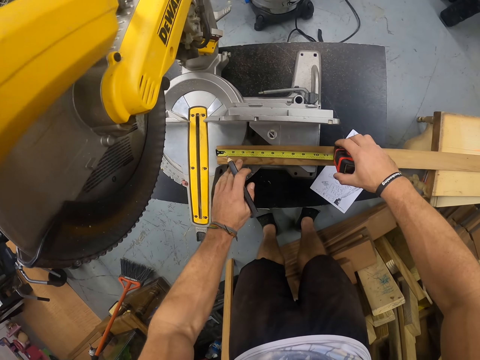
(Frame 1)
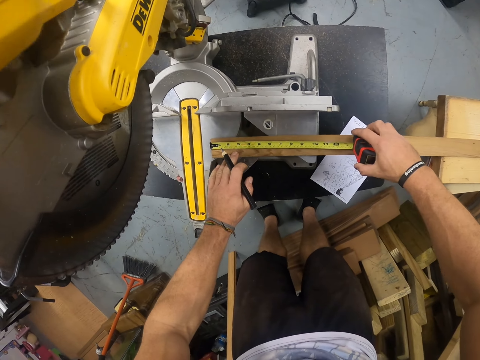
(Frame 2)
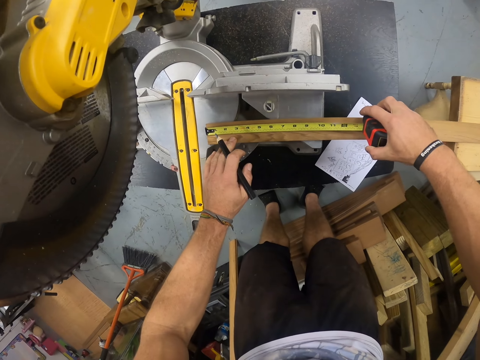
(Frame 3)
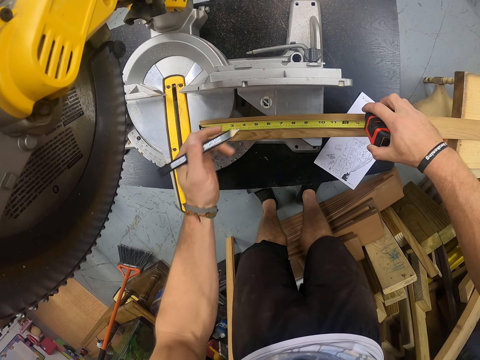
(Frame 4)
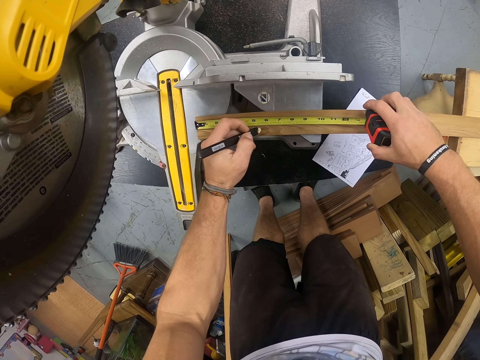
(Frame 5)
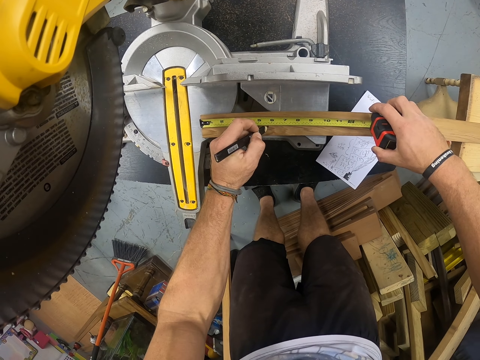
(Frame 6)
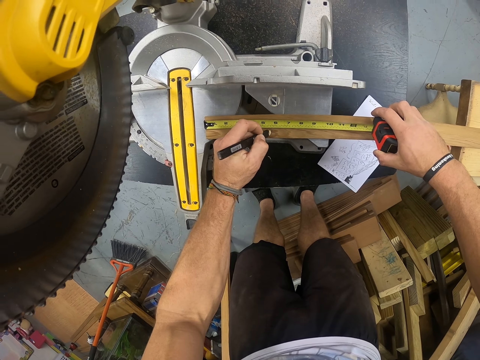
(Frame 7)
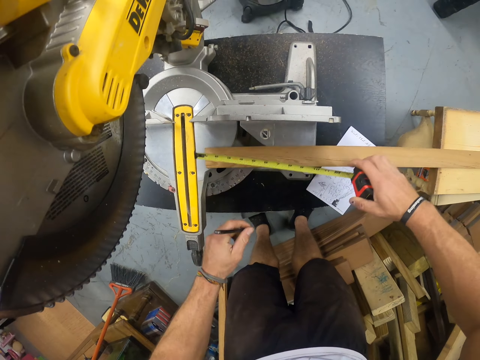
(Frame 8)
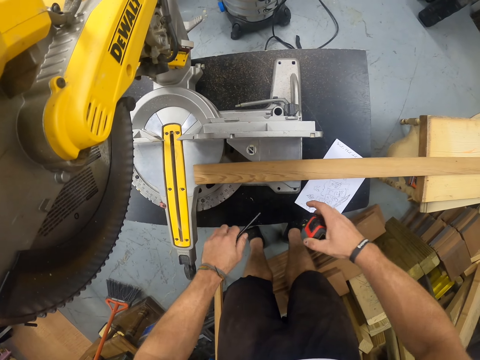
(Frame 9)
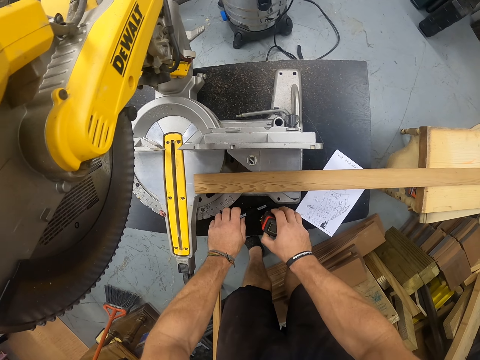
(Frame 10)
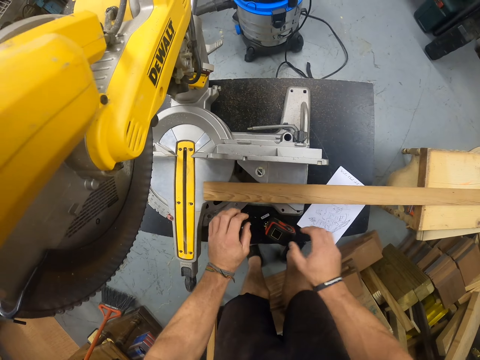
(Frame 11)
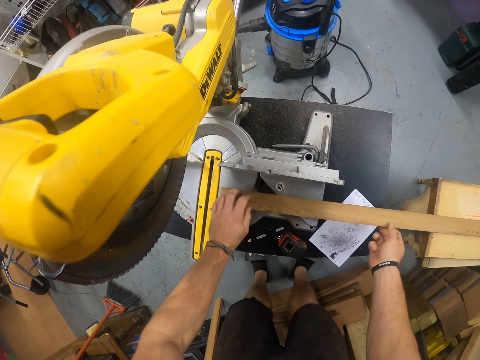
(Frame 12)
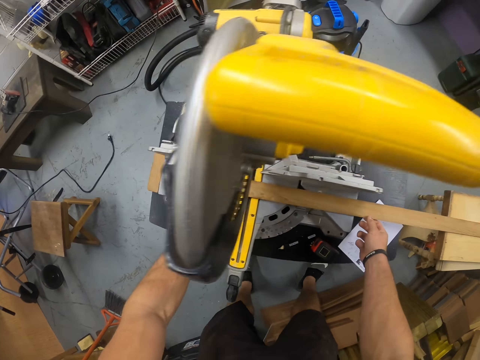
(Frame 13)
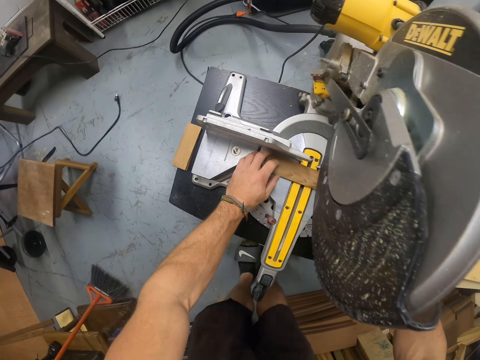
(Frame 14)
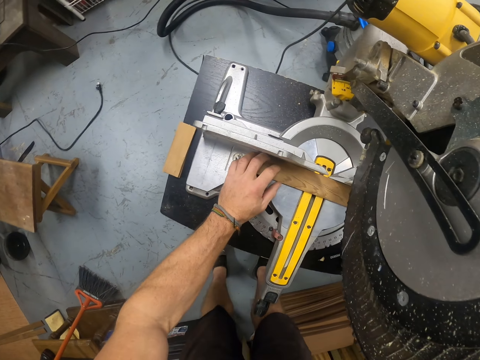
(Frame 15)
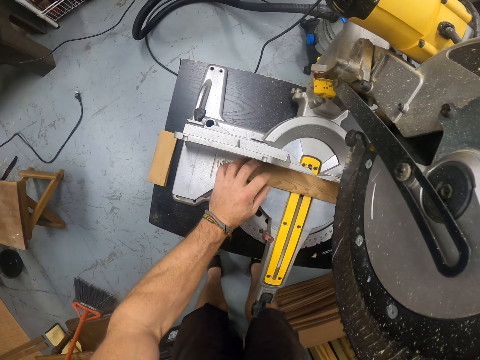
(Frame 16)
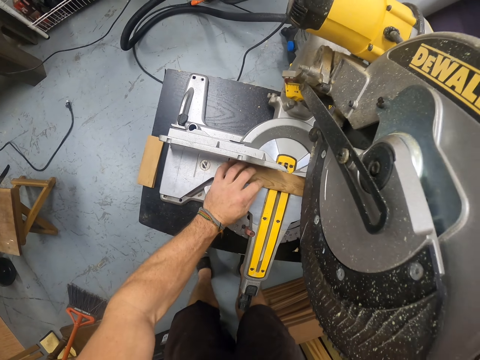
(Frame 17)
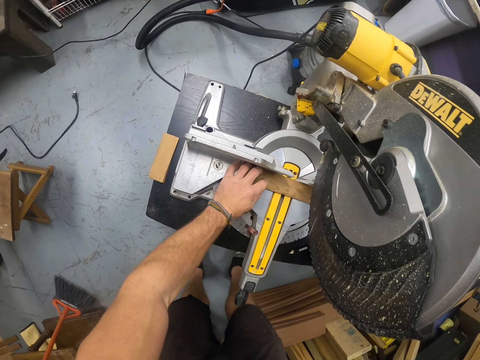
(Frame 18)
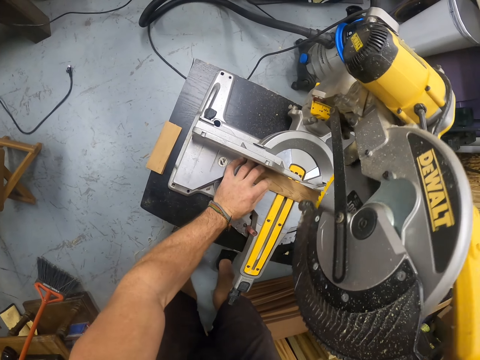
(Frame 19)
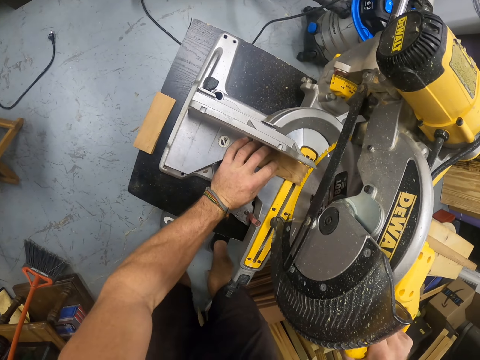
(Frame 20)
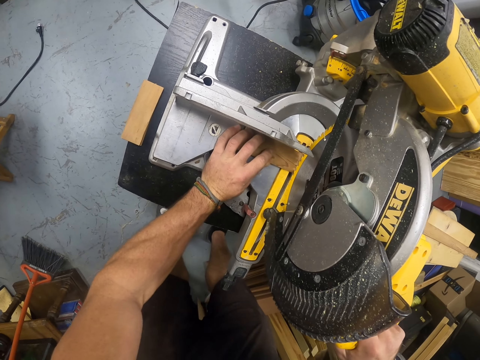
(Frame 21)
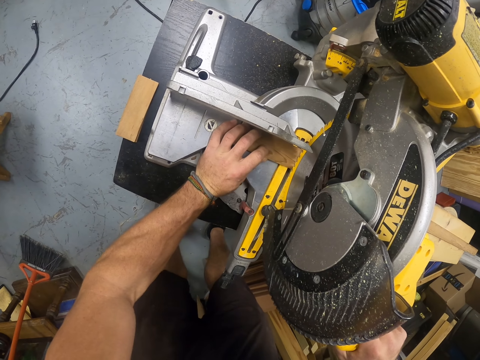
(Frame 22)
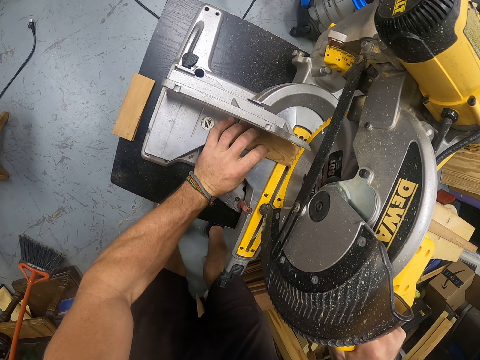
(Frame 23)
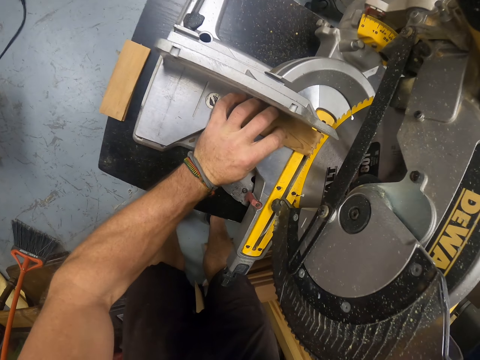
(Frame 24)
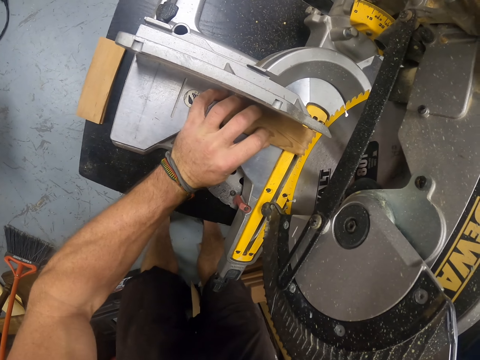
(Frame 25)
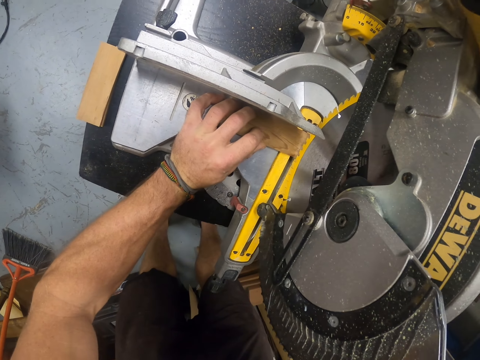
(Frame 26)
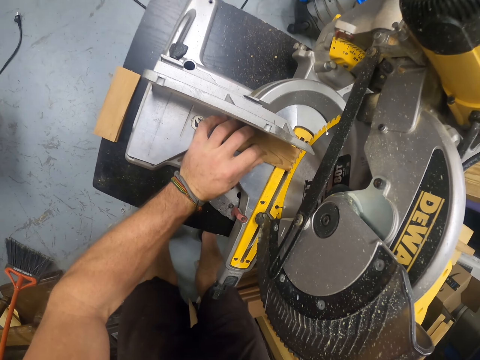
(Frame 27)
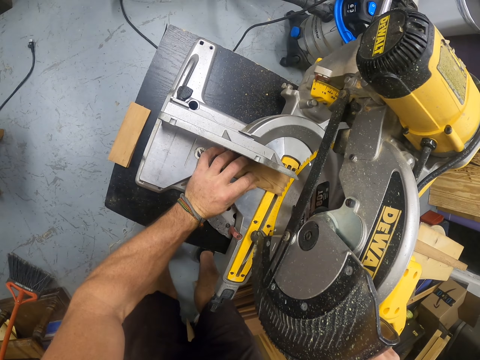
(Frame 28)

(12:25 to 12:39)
The camera wearer marks the piece of wood with the pencil in his left hand. He drops the pencil in his left hand on the table. He drops the measuring tape in his right hand on the table. He places the piece of wood on the table of the miter saw with both hands. He cuts the piece of wood with the miter saw with his right hand.

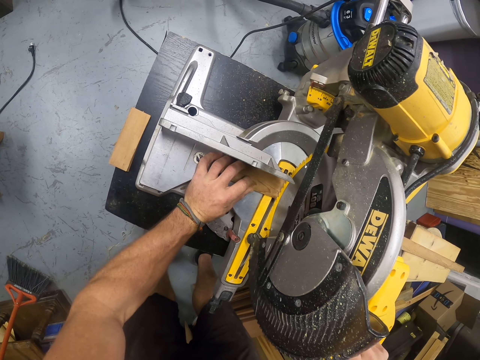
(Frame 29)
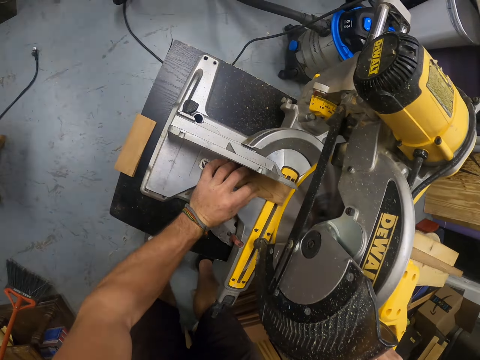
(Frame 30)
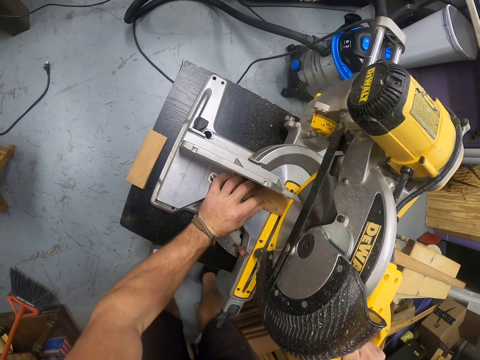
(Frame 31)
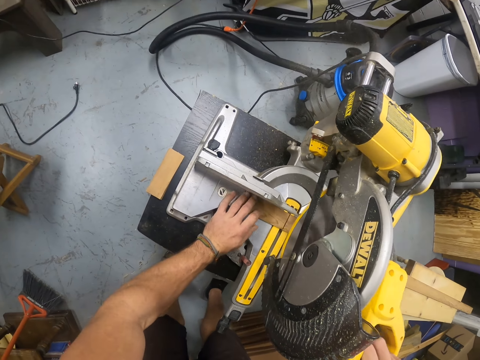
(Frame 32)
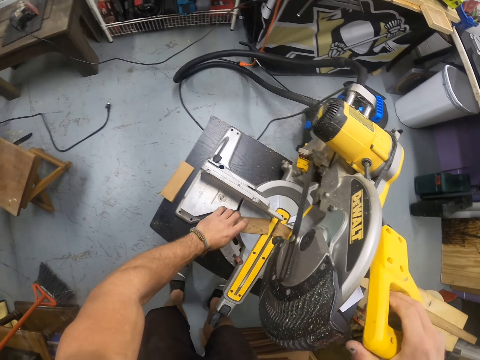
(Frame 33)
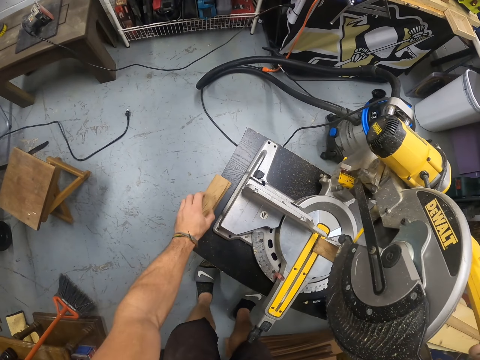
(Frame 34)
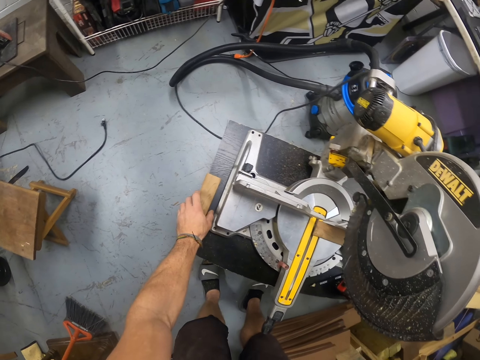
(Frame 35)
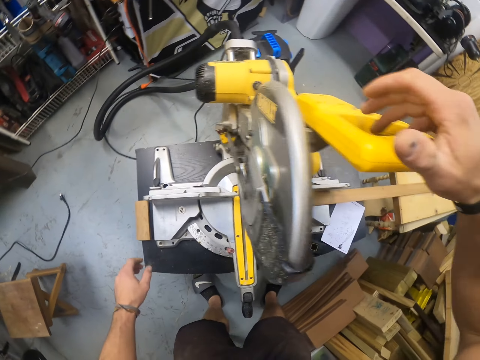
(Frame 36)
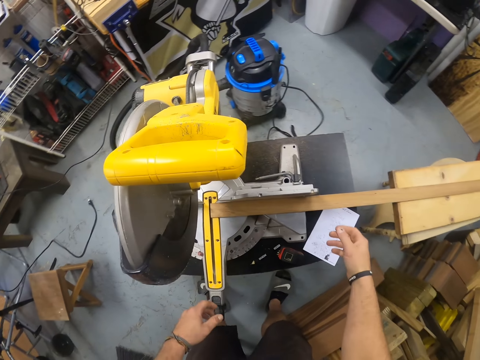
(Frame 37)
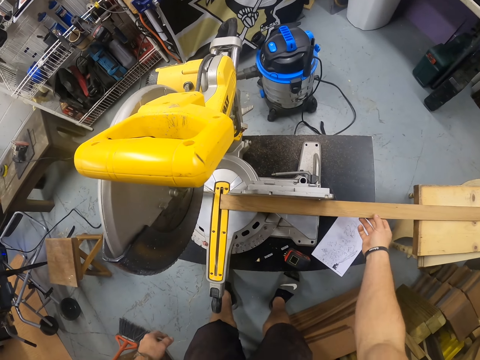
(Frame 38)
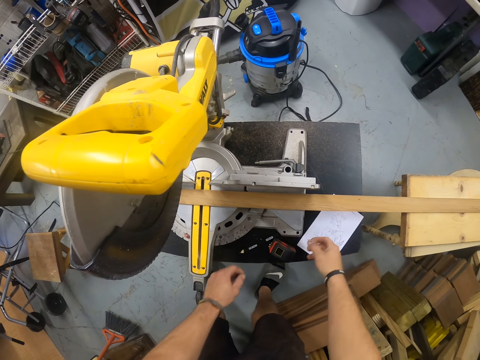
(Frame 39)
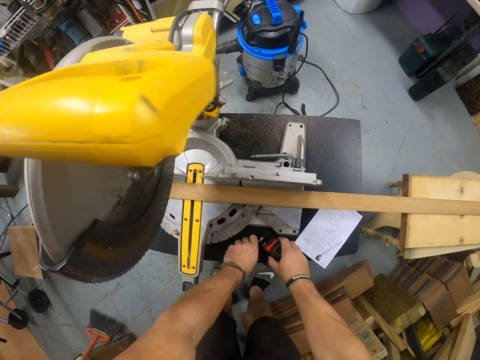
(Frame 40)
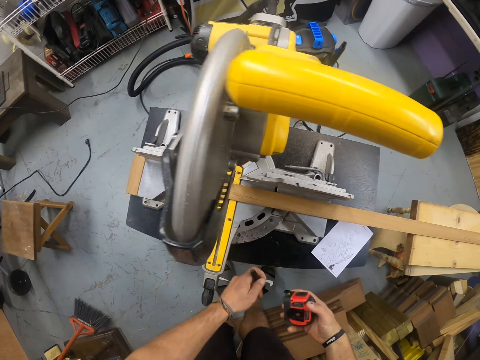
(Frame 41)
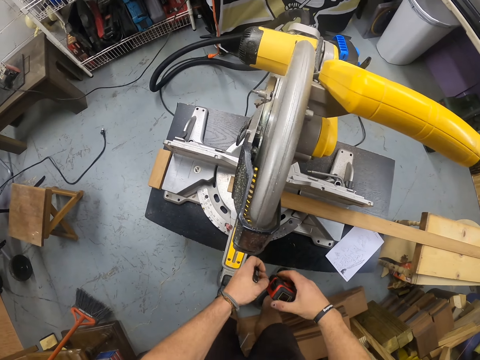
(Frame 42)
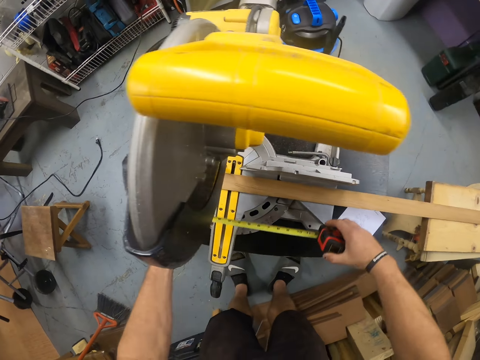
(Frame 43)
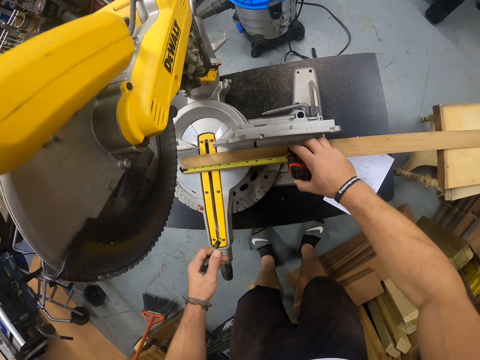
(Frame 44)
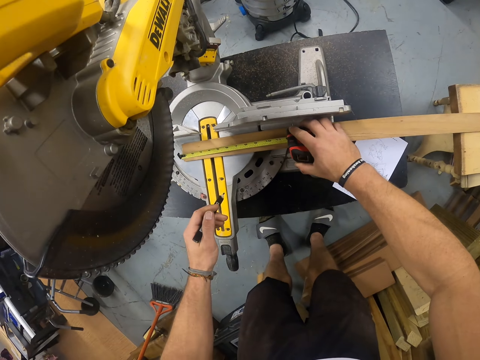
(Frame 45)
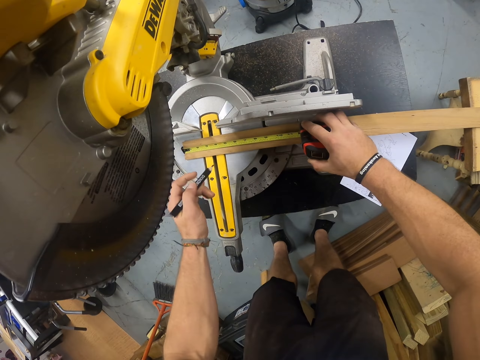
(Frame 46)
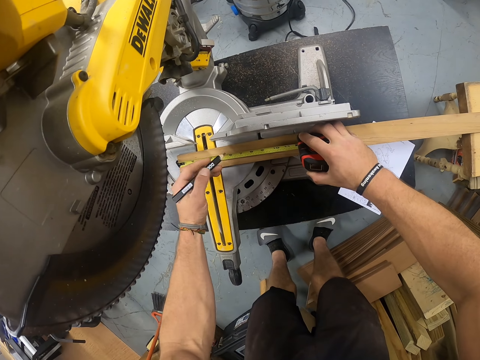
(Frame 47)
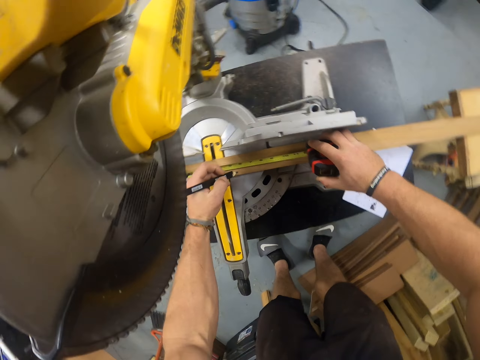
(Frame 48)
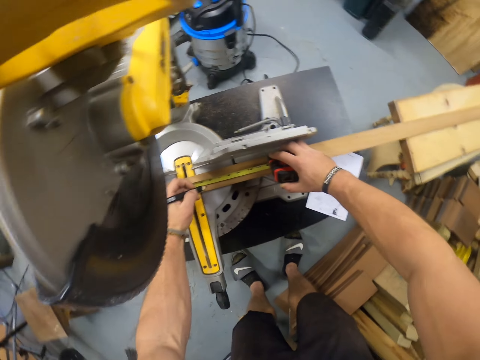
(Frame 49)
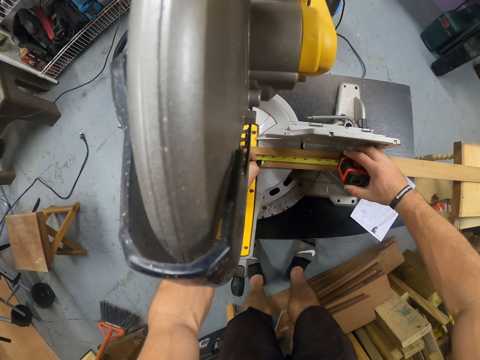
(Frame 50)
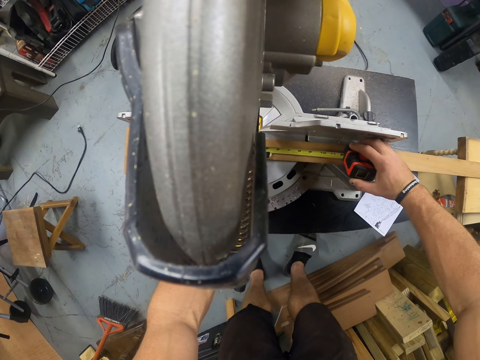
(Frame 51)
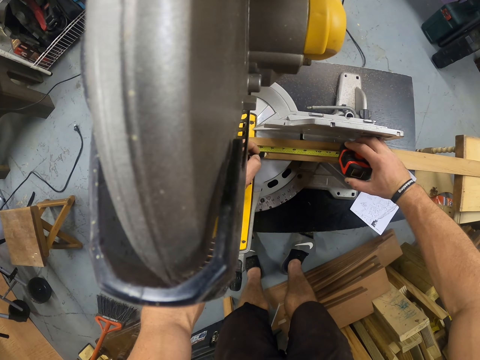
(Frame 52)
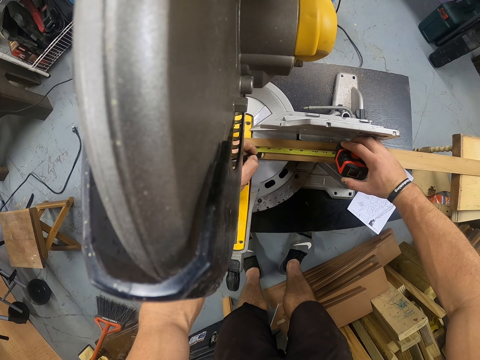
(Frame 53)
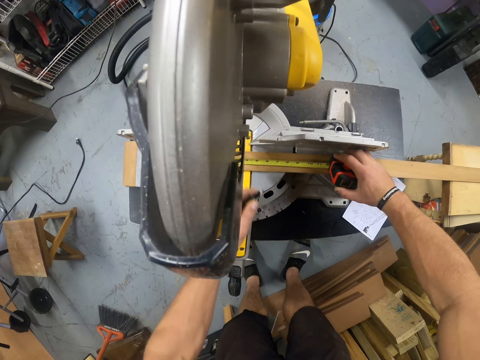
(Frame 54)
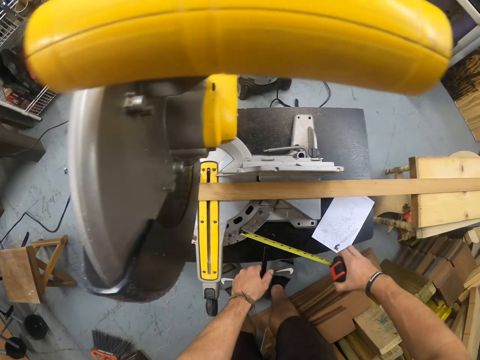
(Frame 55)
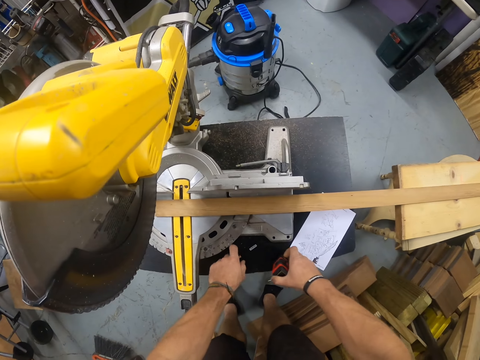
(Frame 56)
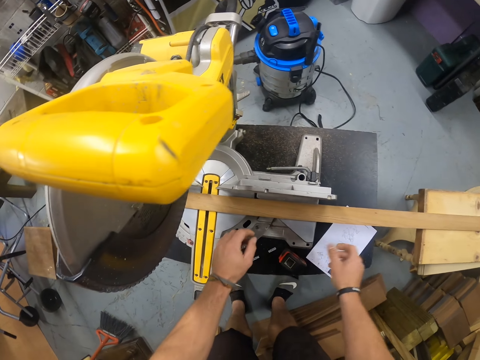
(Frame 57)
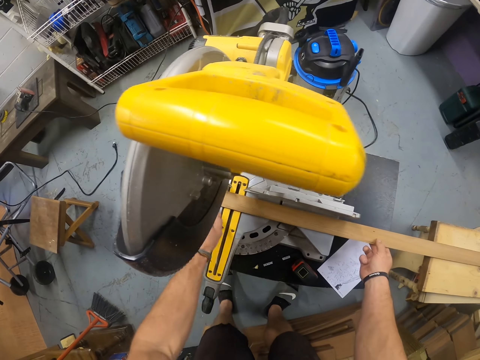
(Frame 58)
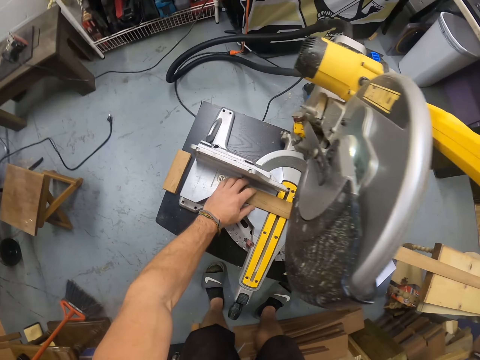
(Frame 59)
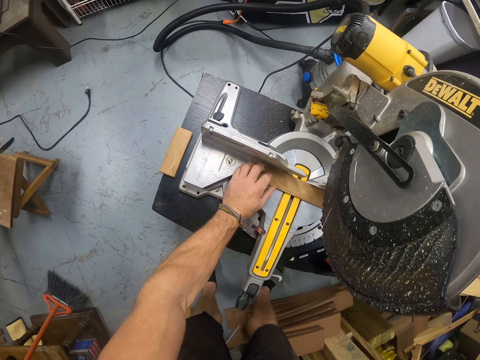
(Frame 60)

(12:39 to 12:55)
The camera wearer raises the handle of the miter saw with his right hand. He removes the cut piece of wood from the table of the miter saw with his left hand. He drops the piece of wood in his left hand on the pieces of wood on the table. He moves the piece of wood on the table with his right hand. He picks up the pencil on the table with his left hand. He picks up the measuring tape on the table with his right hand. He pulls out the measuring tape with his left hand. He measures the piece of wood with the measuring tape in his right hand. He marks the wood with the pencil in his left hand. He drops the pencil in his left hand on the table. He drops the measuring tape in his right hand on the table. He moves the piece of wood with his right hand.
